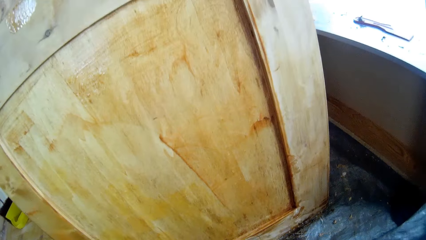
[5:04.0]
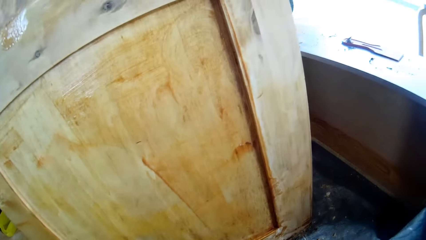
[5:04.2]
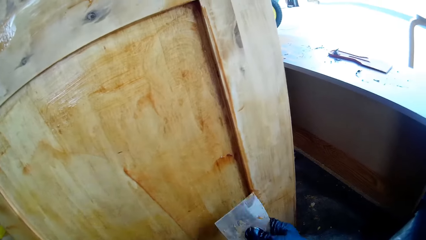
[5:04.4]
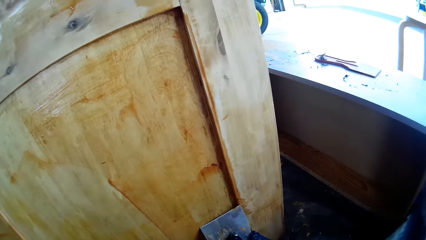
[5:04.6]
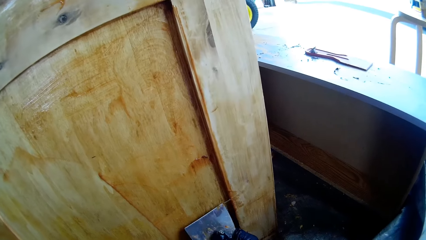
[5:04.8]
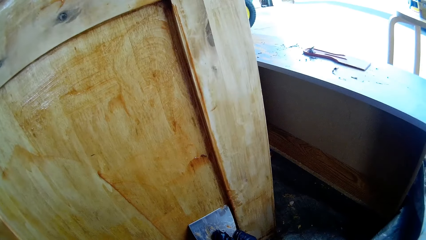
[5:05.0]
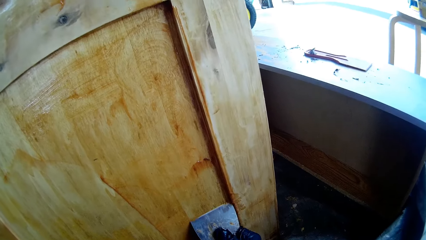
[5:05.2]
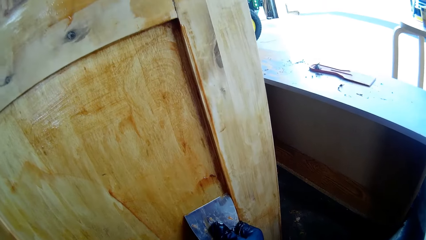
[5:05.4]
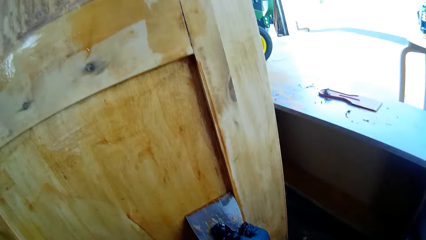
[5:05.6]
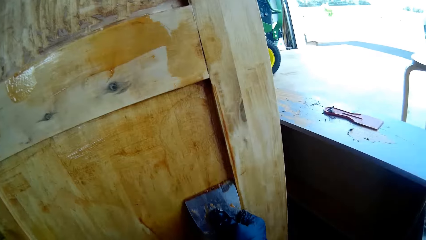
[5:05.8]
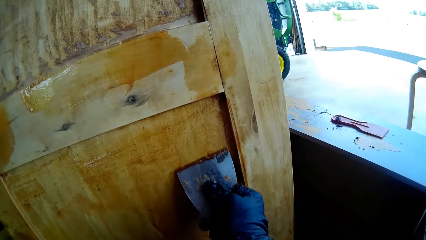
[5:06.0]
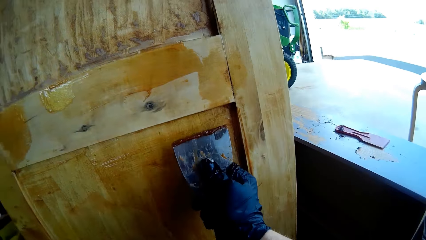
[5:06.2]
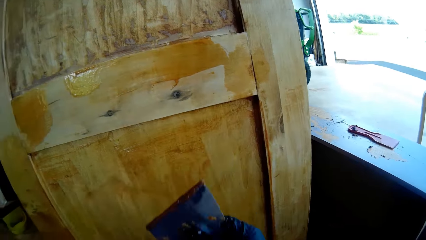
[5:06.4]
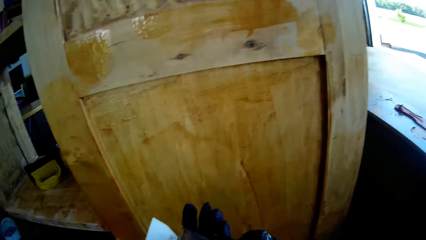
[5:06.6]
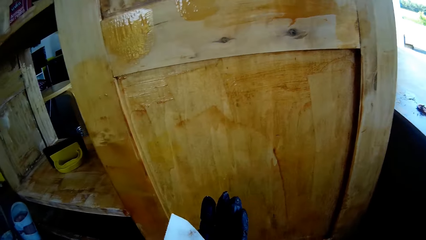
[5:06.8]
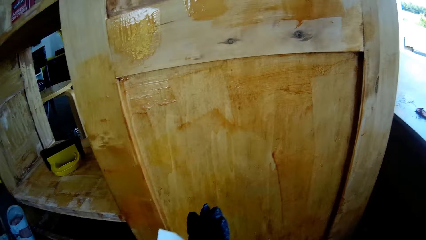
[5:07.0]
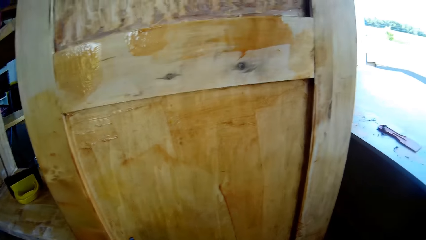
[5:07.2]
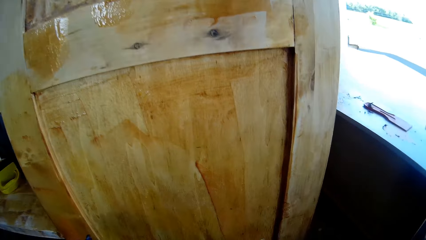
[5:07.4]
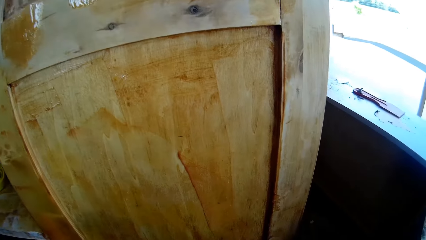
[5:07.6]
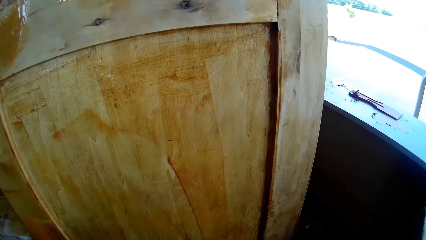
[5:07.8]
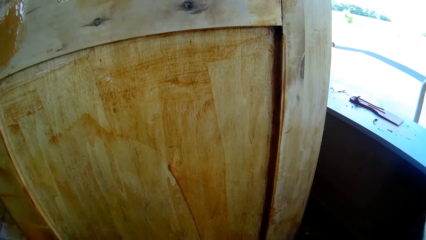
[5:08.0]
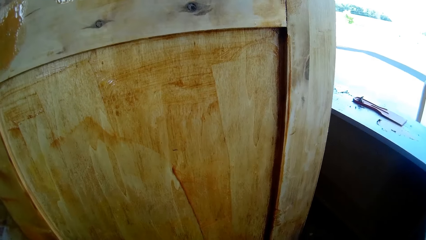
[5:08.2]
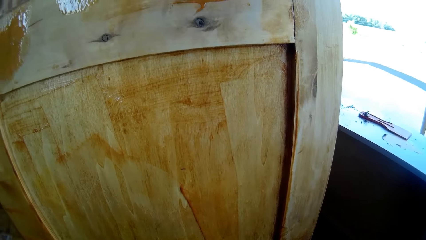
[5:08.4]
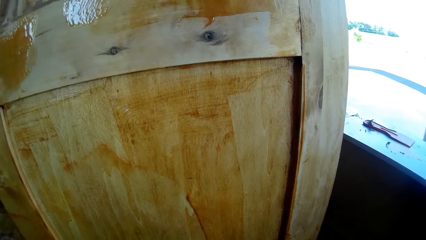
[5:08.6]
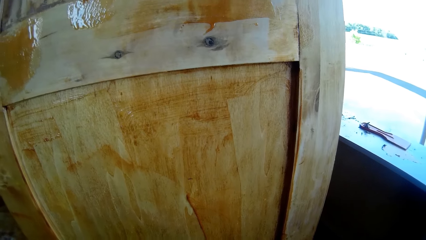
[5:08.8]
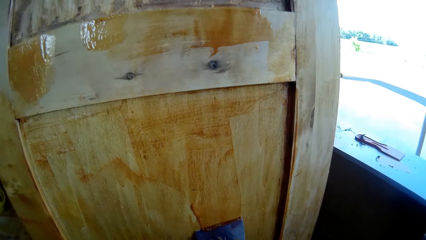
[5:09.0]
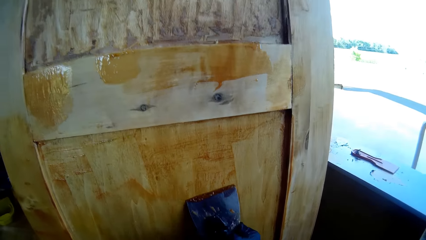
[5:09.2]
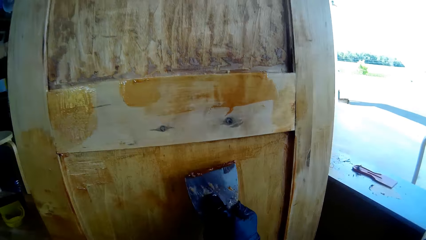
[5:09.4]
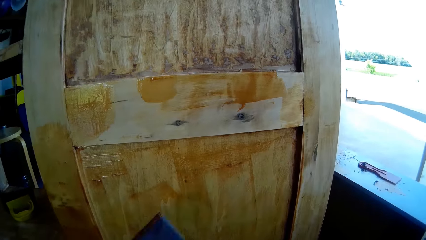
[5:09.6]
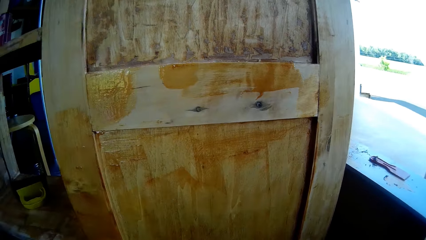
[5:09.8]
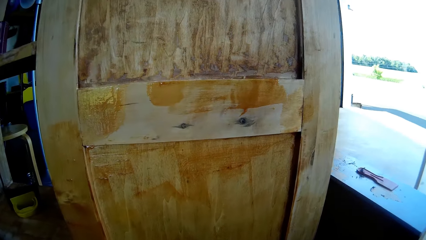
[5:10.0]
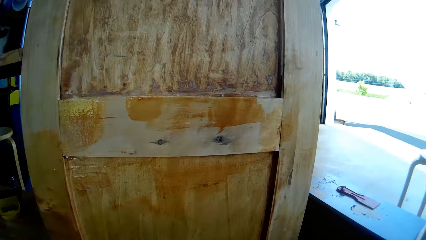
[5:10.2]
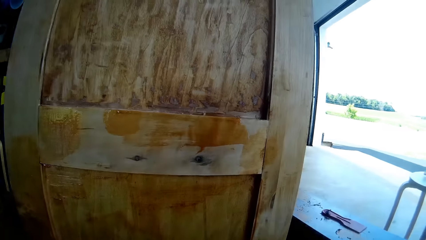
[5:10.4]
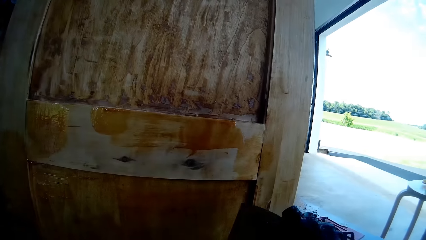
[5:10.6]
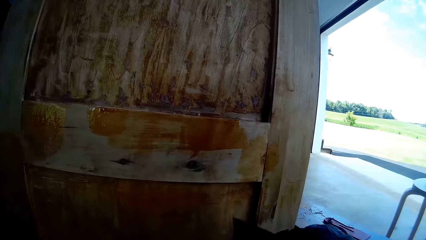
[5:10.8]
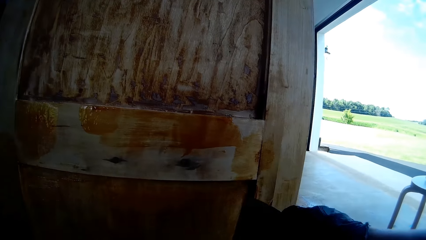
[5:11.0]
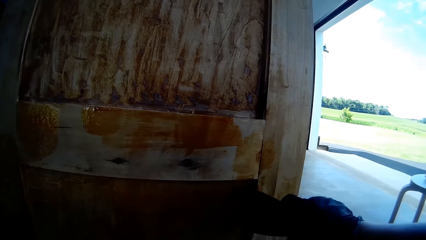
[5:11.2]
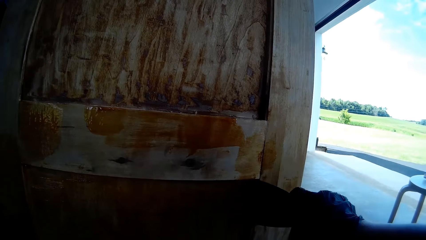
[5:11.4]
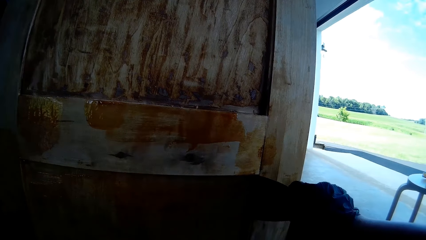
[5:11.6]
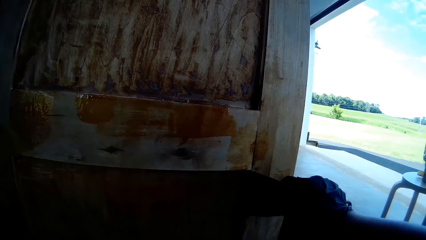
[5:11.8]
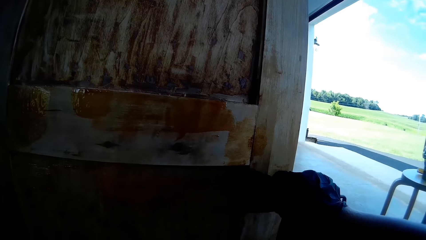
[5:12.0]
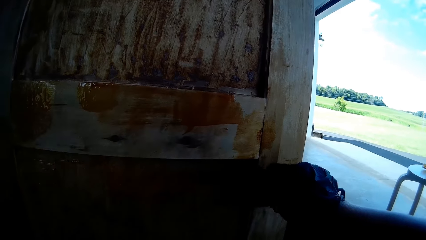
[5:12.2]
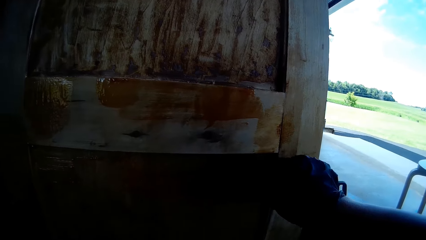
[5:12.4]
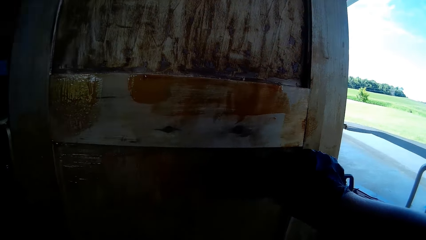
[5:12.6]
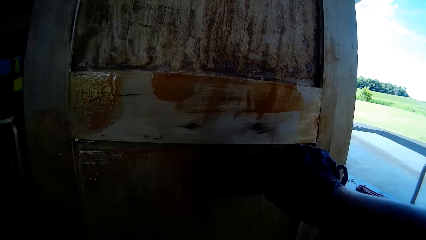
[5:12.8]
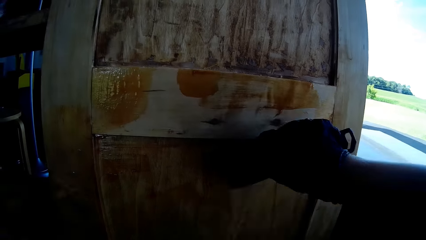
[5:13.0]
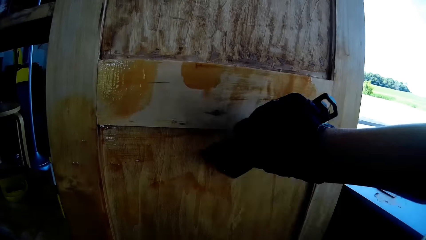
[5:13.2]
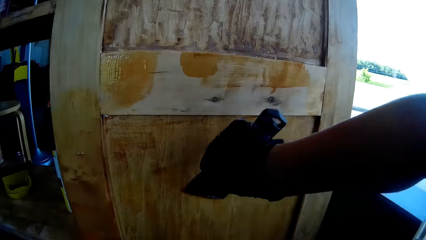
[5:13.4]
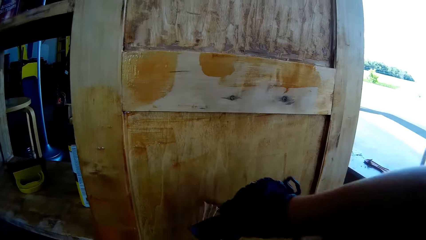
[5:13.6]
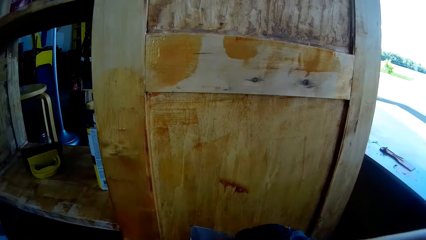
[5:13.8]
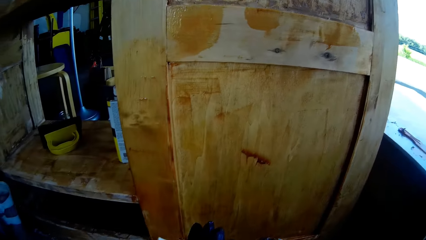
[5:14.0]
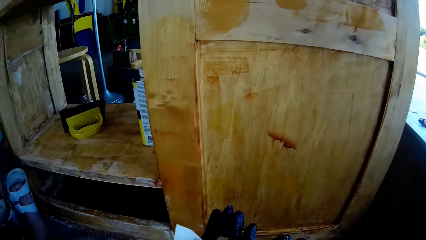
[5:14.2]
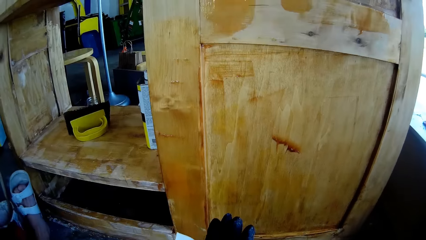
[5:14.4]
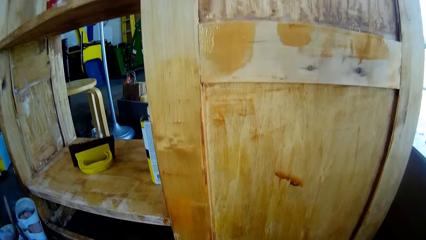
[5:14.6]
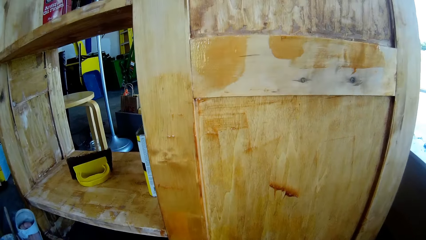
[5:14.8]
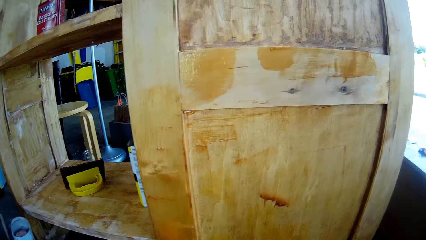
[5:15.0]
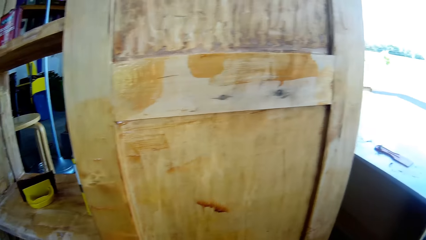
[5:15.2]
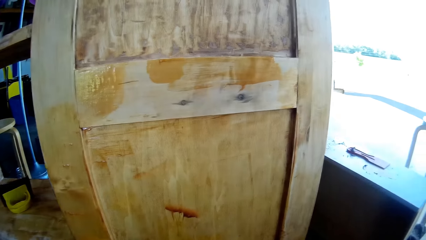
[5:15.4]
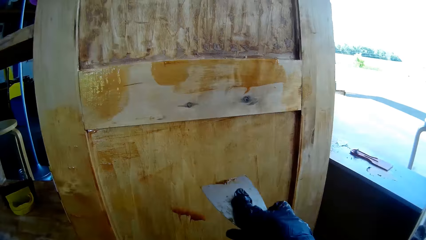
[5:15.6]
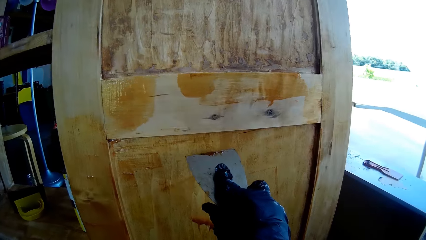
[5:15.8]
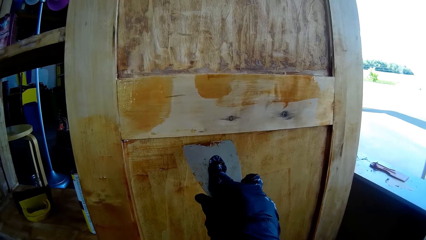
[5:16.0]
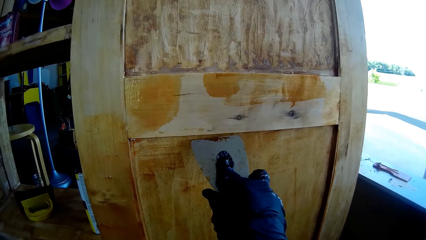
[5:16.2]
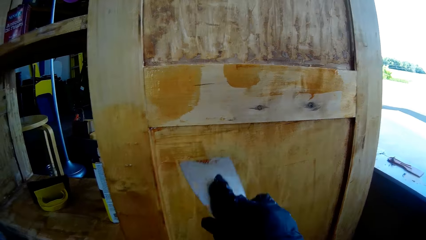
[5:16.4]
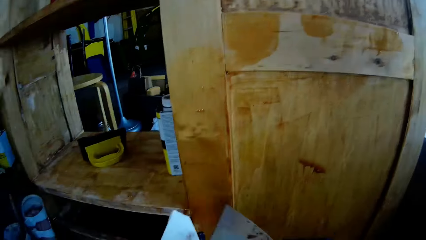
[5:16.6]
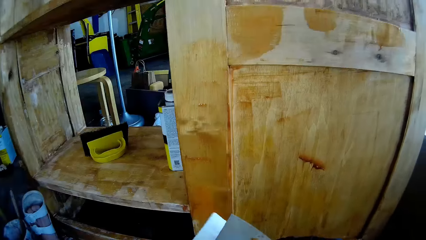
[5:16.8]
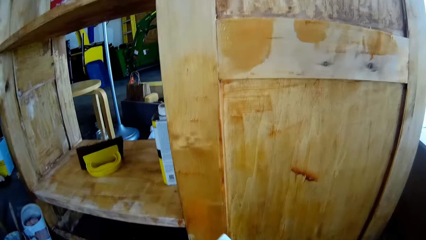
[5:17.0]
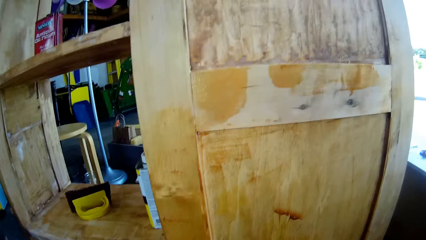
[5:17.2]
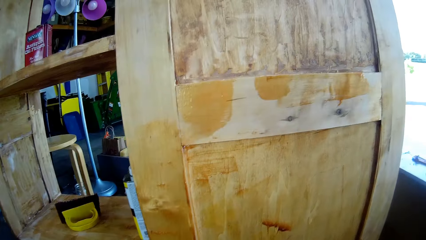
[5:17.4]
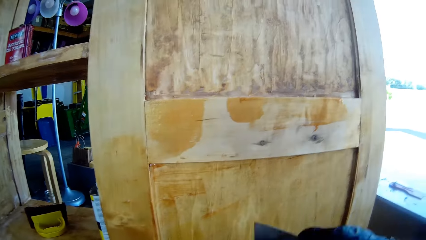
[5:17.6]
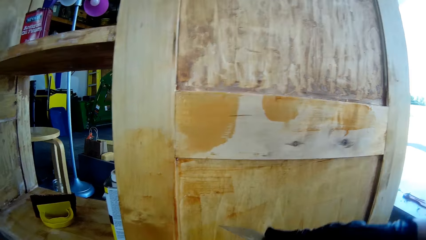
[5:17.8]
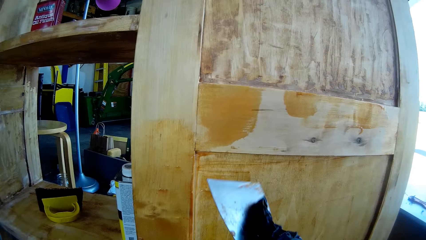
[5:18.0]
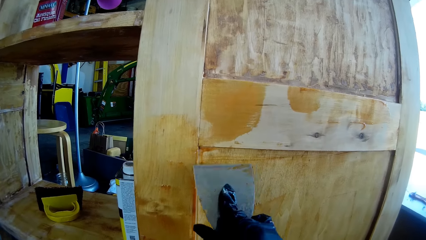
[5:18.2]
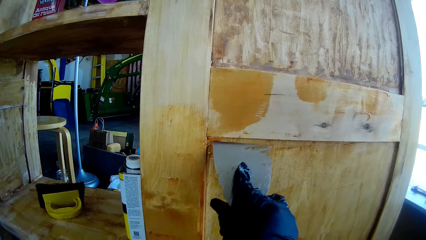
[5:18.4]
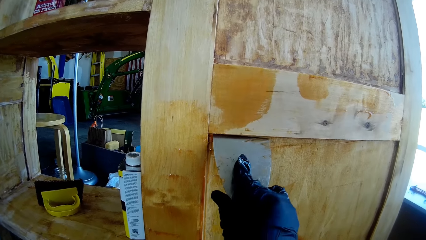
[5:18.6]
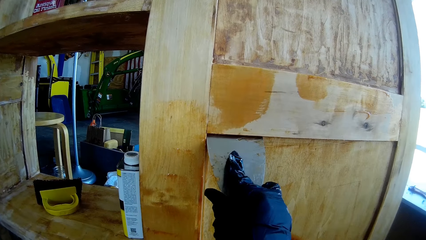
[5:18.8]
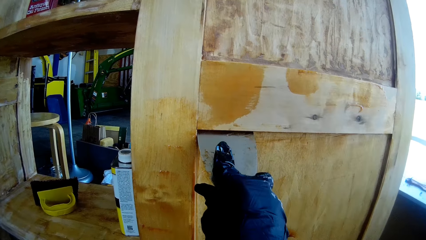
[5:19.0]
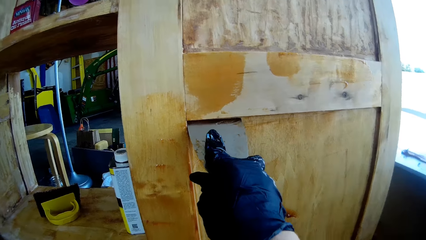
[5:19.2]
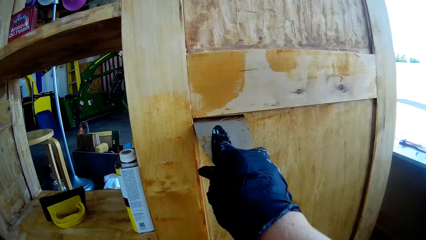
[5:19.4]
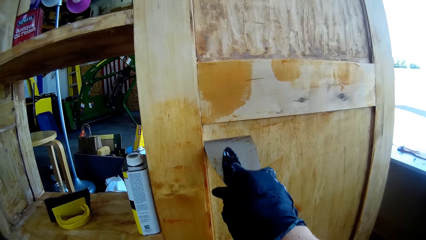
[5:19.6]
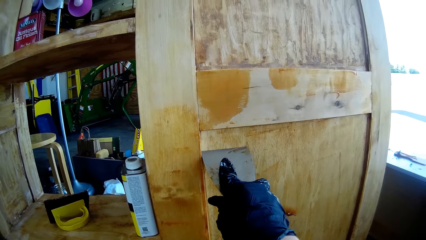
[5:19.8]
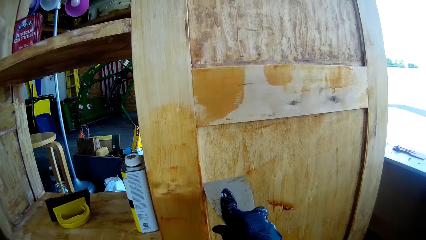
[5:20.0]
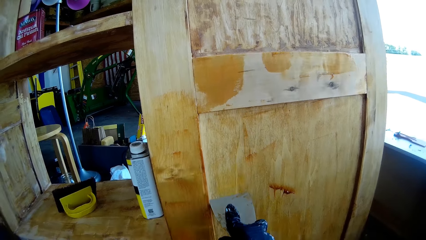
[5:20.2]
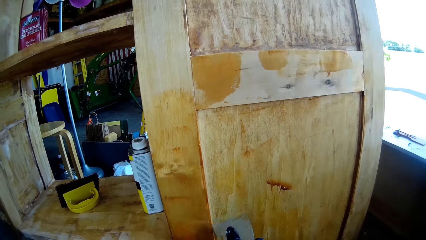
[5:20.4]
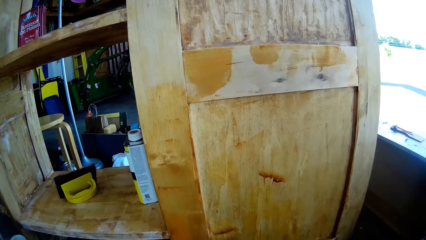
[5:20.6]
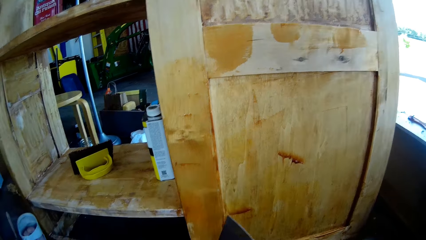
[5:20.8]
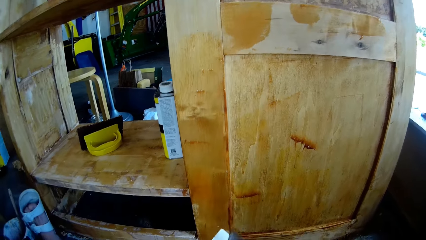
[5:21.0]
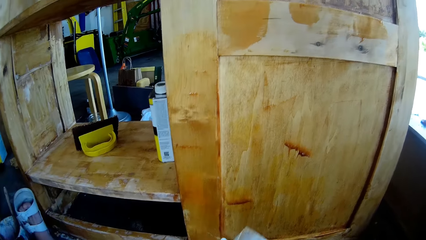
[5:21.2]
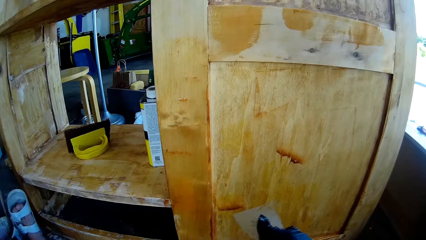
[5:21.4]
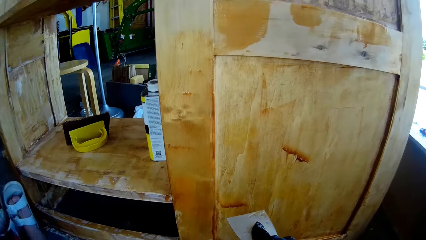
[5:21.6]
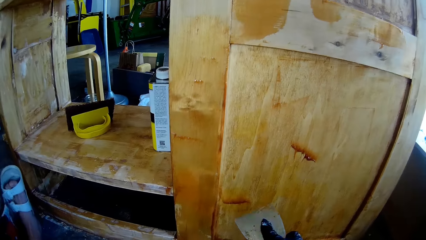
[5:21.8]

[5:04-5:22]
The camera wearer wipes the scraper with a paper towel. They remove dirt with the scraper. They wipe the scraper with the paper towel. They remove dirt with the scraper. They remove dirt with the scraper again. They wipe something with a serviette. They remove dirt with the scraper.
